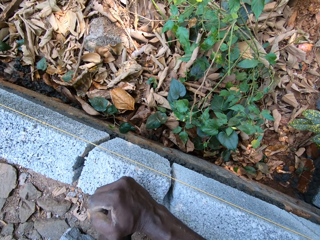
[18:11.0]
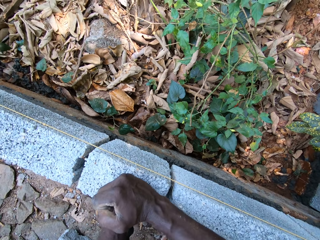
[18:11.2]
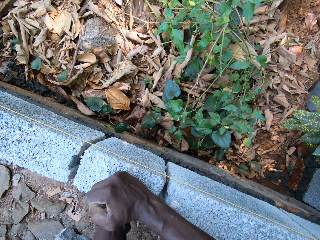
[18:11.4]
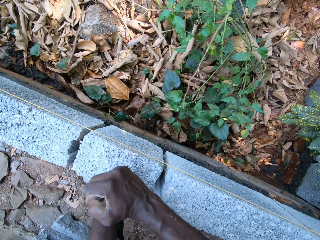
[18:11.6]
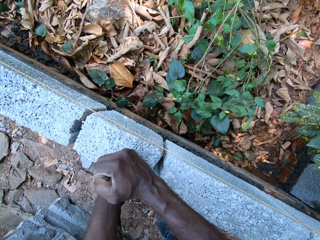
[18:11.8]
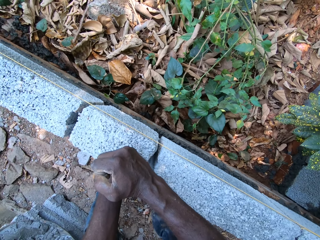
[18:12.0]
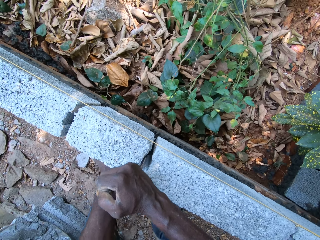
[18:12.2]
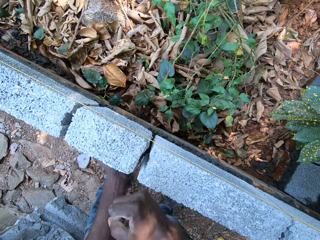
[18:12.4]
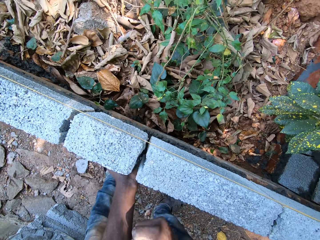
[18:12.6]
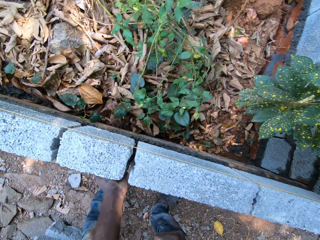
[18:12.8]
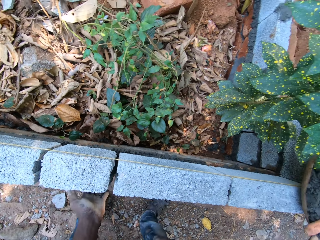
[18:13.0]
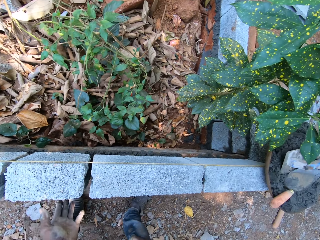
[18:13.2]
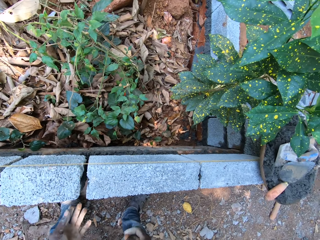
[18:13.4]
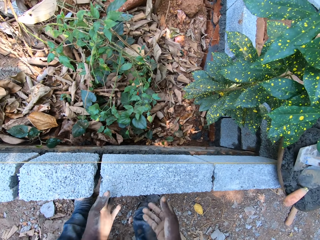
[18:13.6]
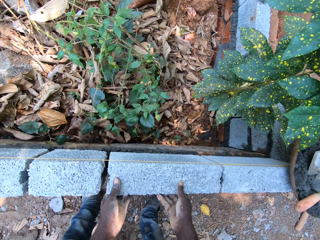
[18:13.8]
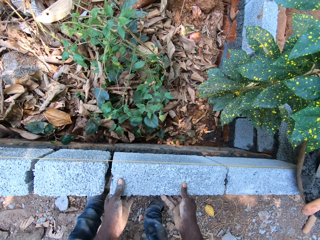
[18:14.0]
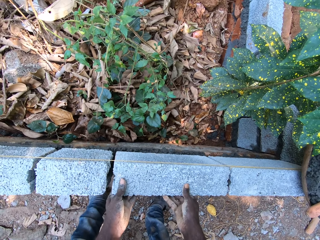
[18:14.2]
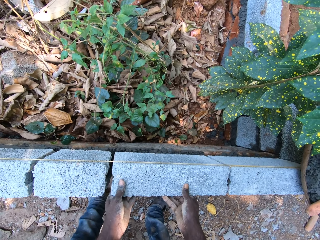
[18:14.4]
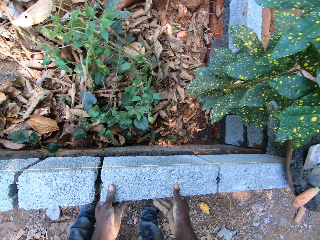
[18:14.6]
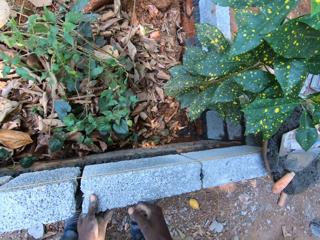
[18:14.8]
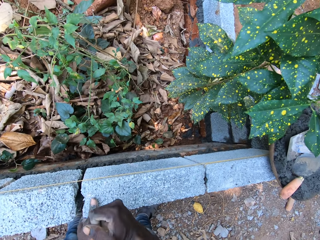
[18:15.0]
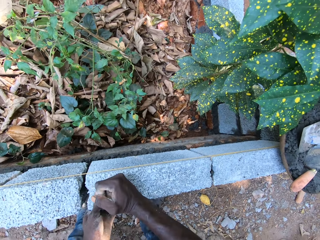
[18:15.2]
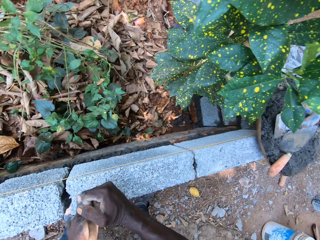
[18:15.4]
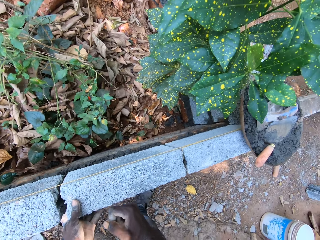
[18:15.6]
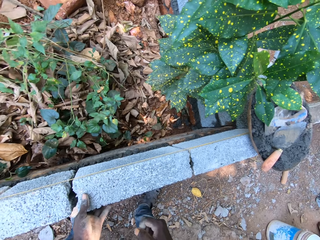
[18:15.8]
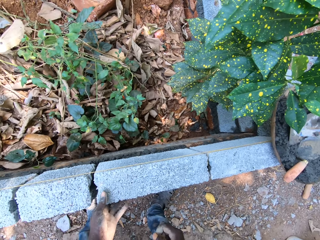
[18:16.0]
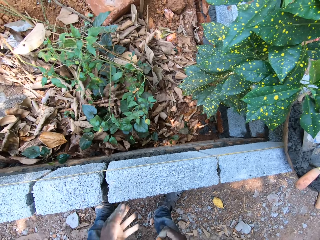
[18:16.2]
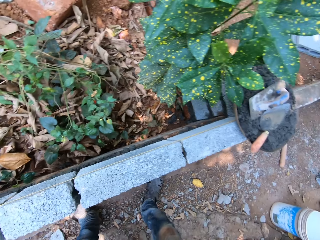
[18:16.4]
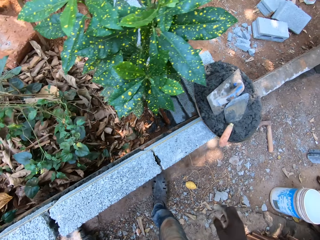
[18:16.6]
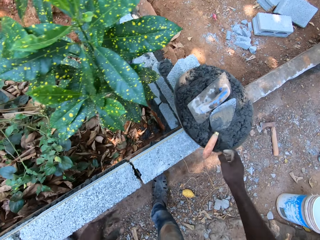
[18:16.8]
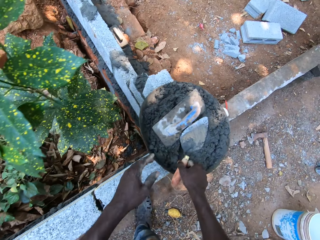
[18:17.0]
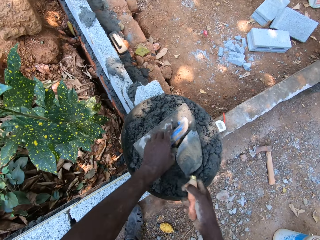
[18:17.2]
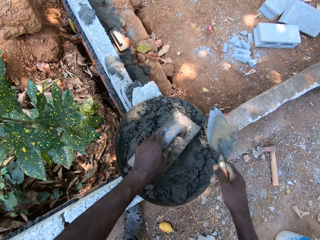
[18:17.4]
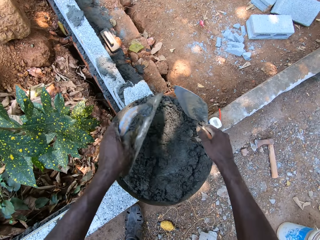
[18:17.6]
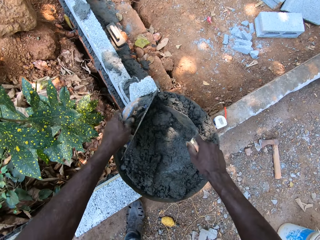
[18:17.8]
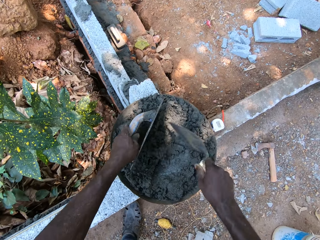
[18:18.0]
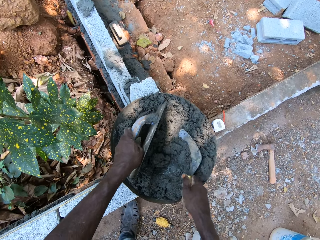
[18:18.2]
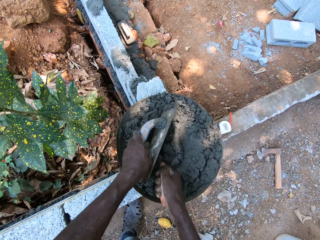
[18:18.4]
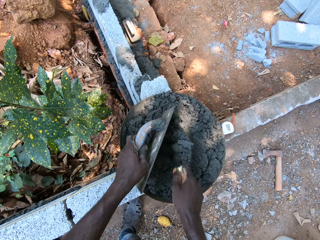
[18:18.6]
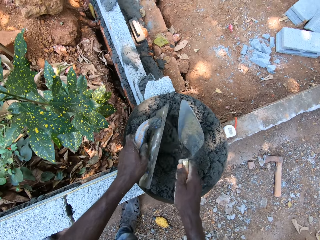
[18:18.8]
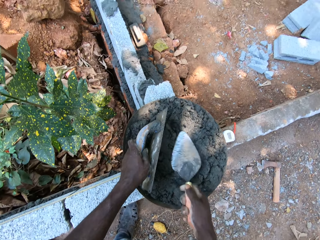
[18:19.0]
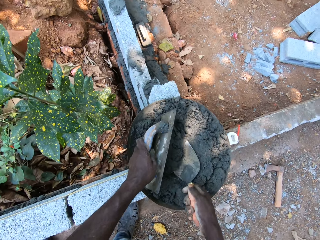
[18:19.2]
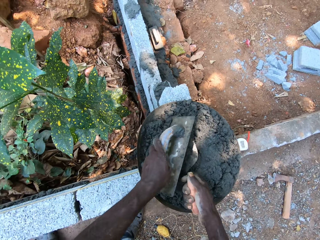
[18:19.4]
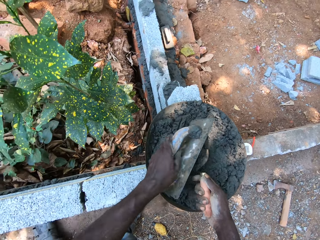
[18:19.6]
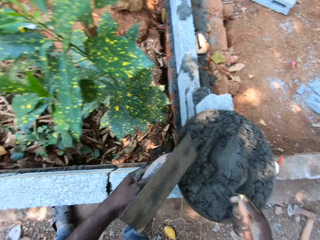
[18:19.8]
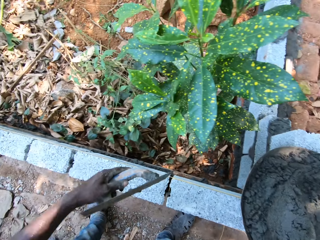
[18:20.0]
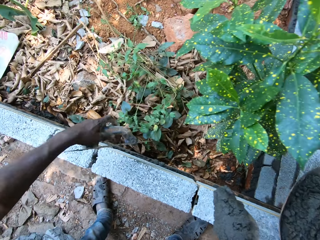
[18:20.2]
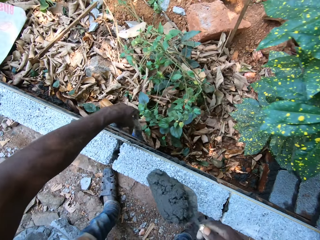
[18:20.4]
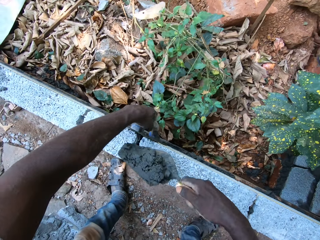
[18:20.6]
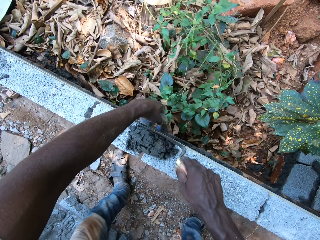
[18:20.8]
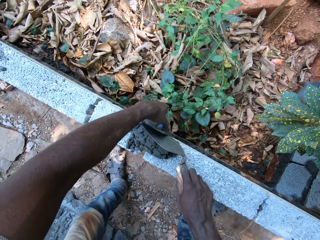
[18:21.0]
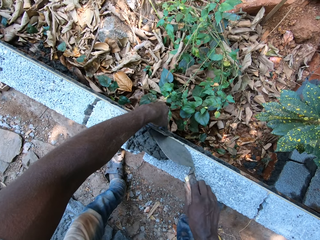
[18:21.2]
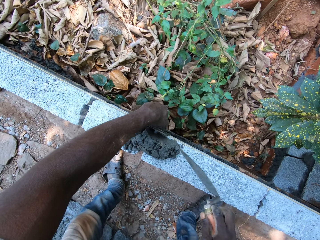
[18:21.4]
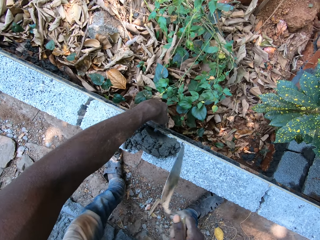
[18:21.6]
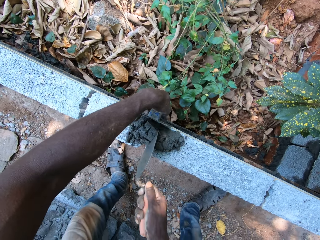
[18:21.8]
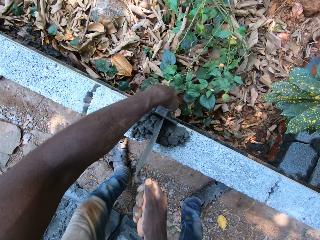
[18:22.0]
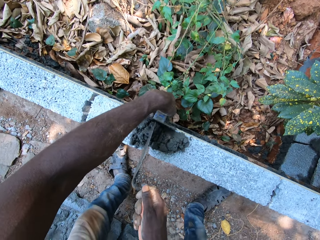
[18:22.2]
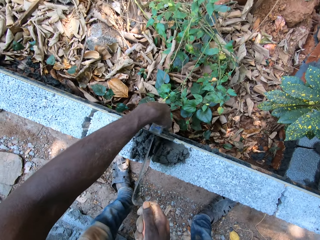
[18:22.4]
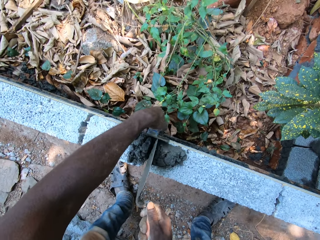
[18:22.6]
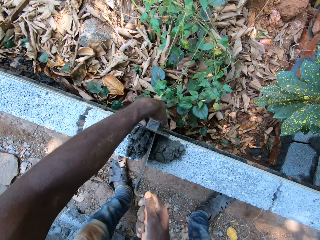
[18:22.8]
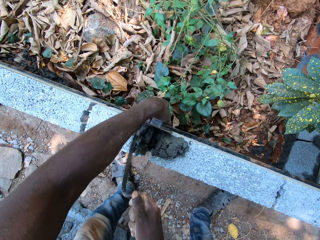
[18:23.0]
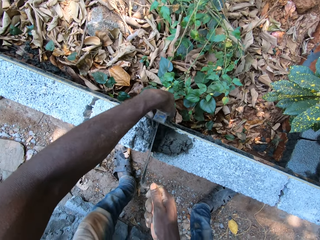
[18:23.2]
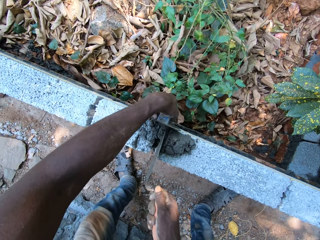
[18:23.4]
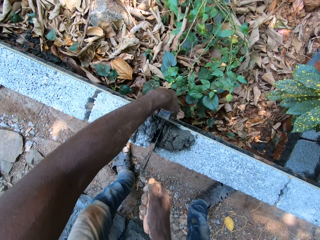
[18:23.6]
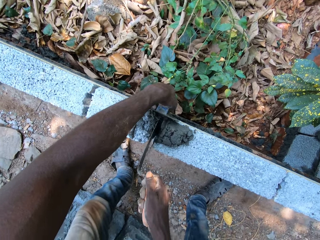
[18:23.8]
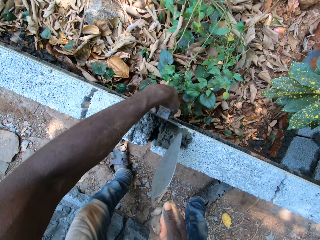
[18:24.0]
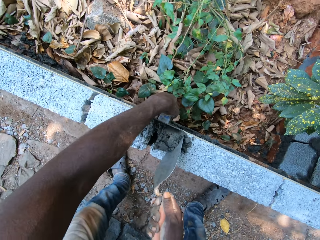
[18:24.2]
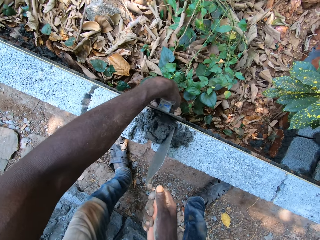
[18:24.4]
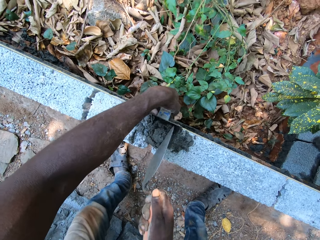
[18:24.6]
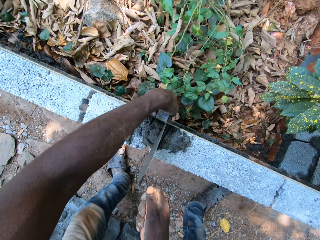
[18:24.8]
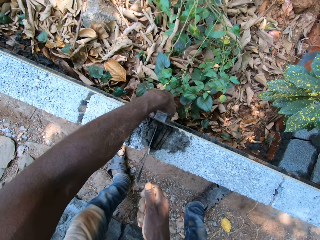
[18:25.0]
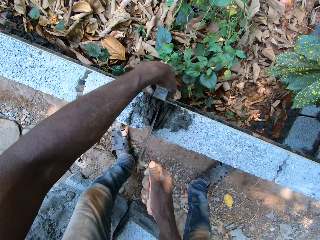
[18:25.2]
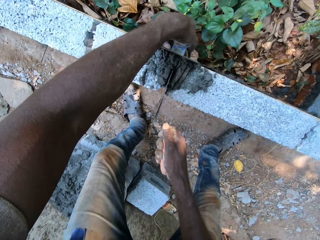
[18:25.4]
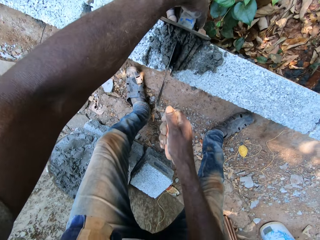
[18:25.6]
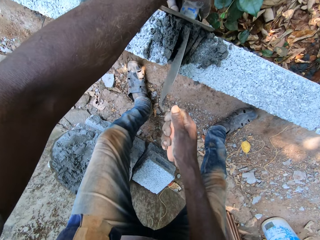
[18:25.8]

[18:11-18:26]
The camera wearer adjusts the brick with both hands. He hits the concrete block with his right hand. He walks around. He picks up a trowel from a bowl of cement mix with his right hand, and picks up a float from the bowl of cement mix. He mixes the cement mix in the bowl with the trowel in his right hand and the float in his left hand. He scoops the cement mix from the bowl with the trowel in his right hand. He walks around. He pours the cement mix from the trowel on the concrete block with his right hand. He places the float by the concrete block. He fills the gap on the wall with the cement mix on the concrete block with the trowel in his right hand.

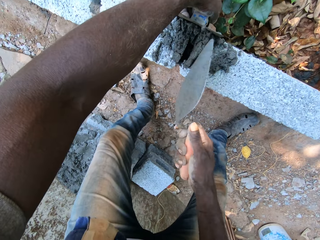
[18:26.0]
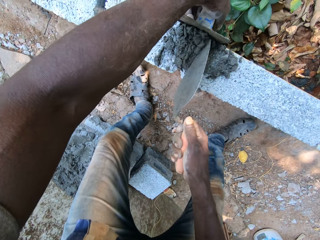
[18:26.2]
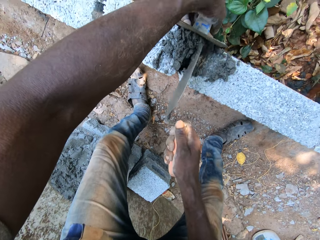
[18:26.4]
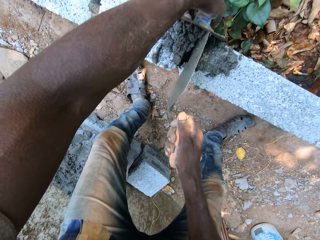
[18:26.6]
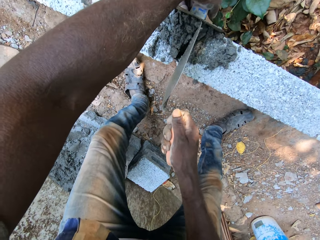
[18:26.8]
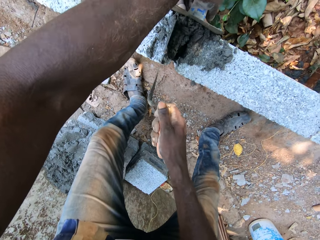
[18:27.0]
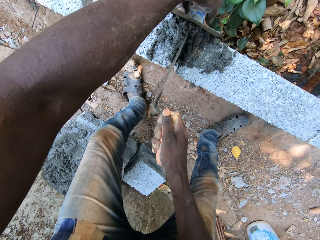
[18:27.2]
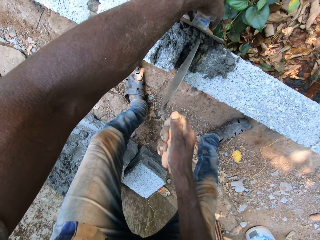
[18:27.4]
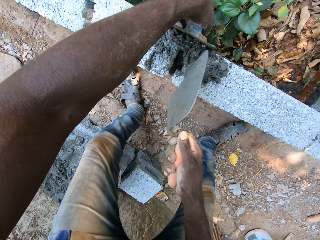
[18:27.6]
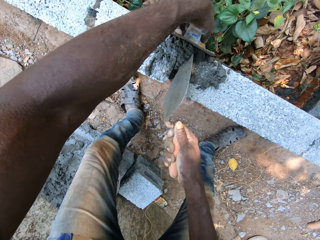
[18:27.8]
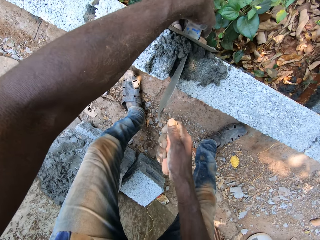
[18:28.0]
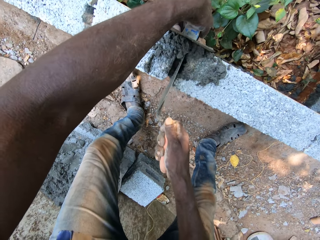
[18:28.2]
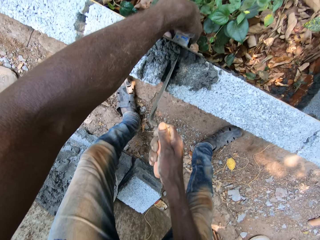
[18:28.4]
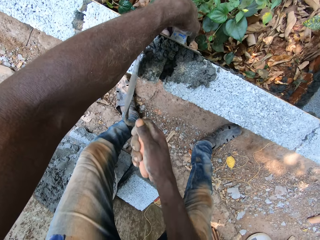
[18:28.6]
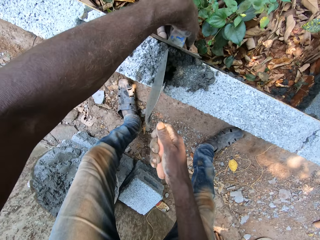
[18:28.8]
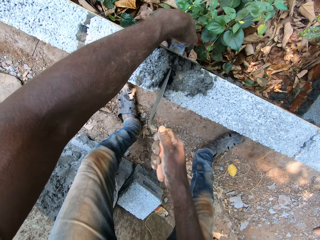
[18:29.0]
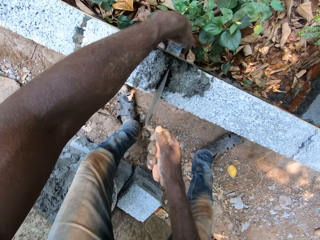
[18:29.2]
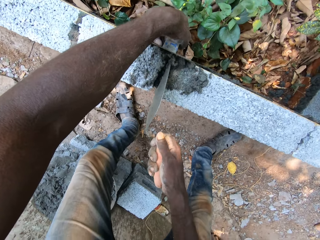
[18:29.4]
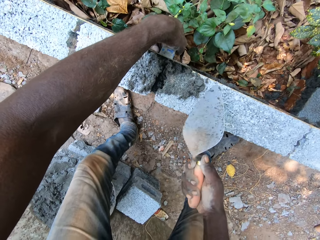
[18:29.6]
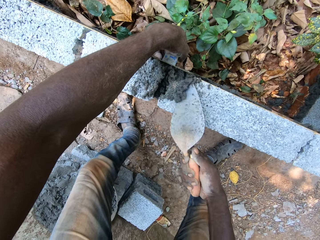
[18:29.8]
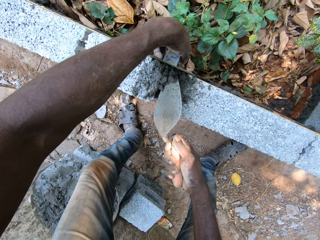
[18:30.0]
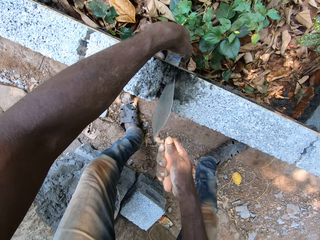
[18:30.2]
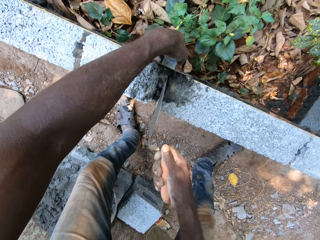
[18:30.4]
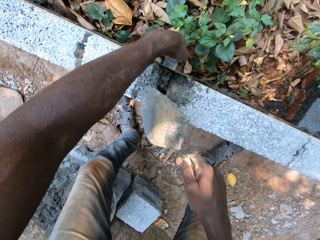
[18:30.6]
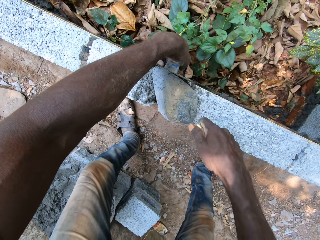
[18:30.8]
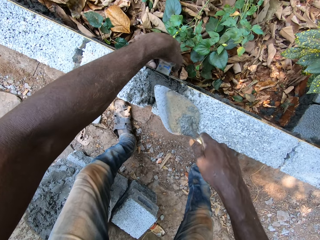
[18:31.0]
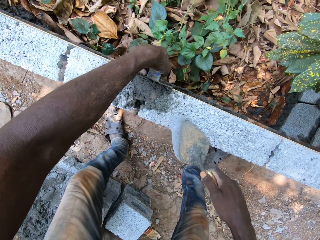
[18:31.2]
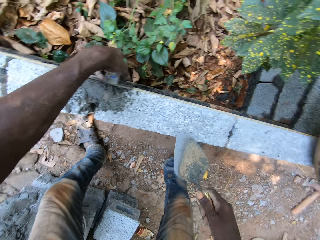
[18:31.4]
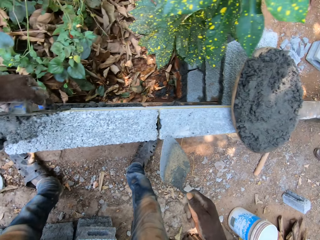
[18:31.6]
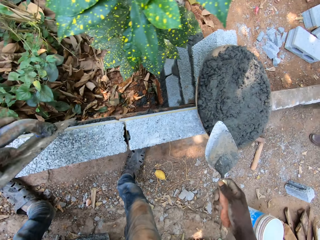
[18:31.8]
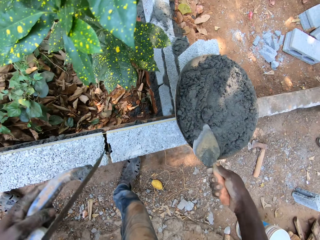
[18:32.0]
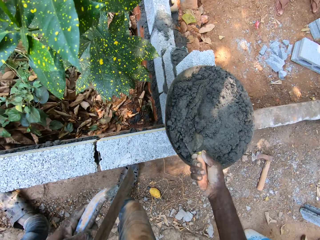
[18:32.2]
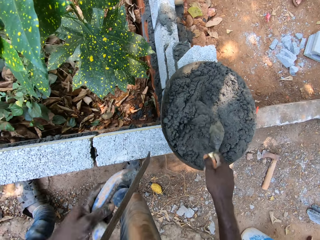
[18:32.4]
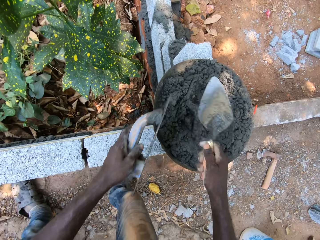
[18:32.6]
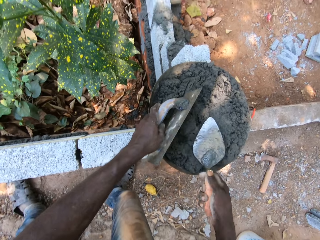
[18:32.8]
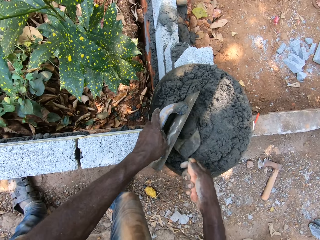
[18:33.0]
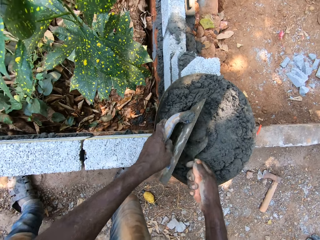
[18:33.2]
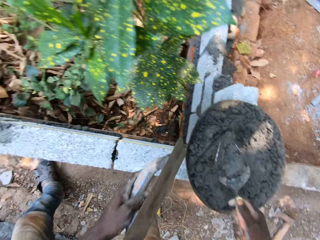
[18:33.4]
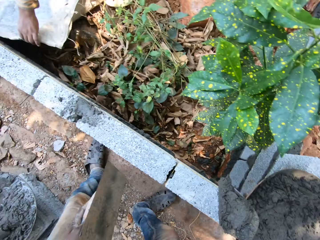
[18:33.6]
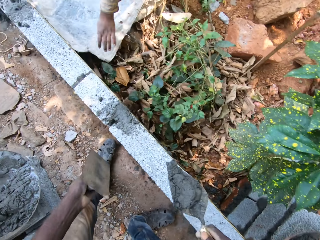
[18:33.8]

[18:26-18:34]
The camera wearer walks around. He scoops the cement mix from the bowl with the trowel in his right hand and the float in his left hand.
